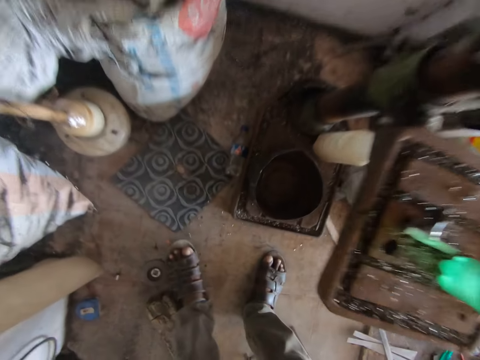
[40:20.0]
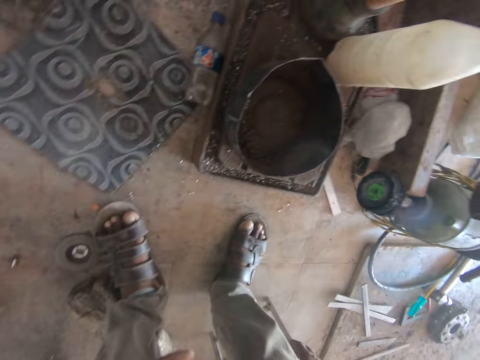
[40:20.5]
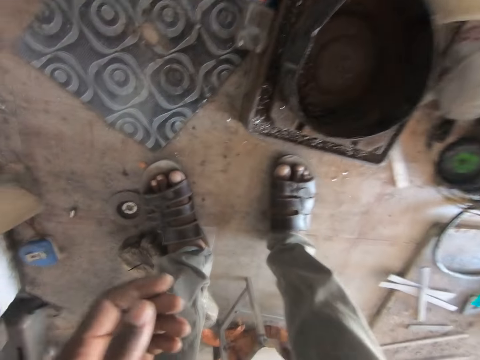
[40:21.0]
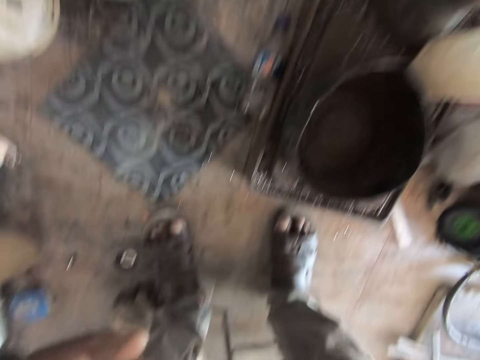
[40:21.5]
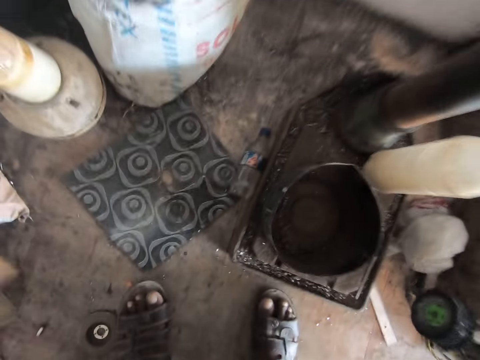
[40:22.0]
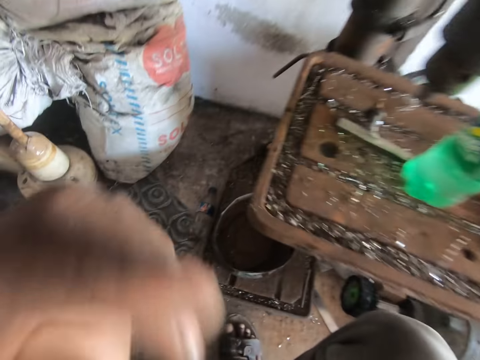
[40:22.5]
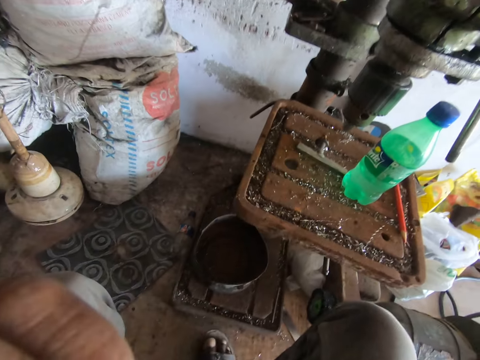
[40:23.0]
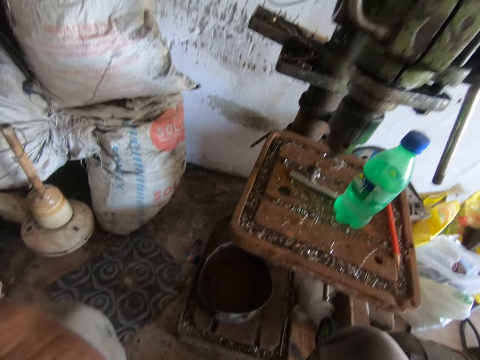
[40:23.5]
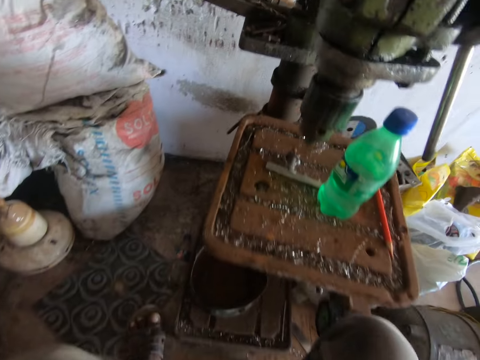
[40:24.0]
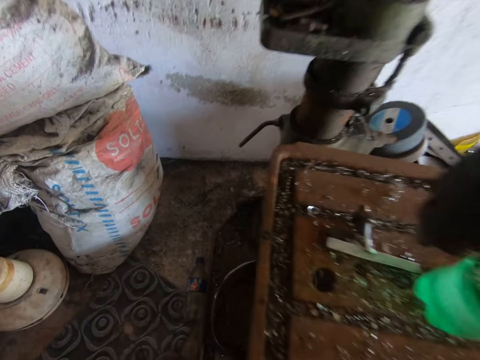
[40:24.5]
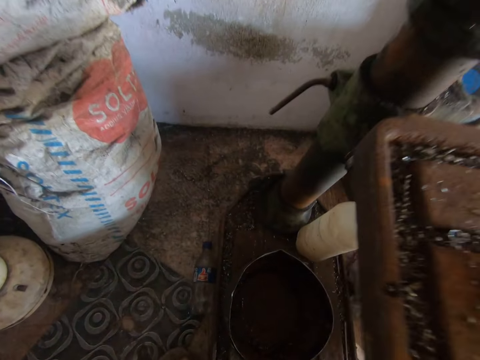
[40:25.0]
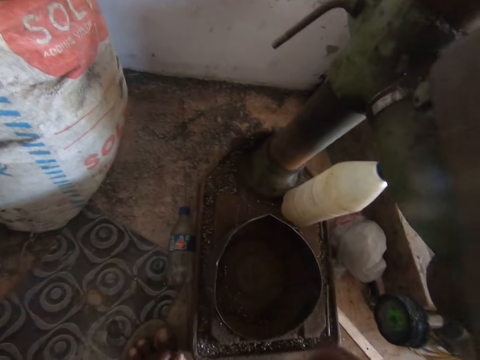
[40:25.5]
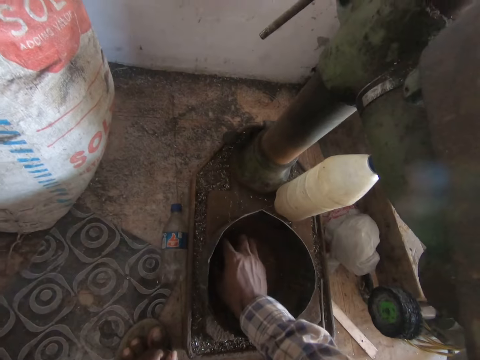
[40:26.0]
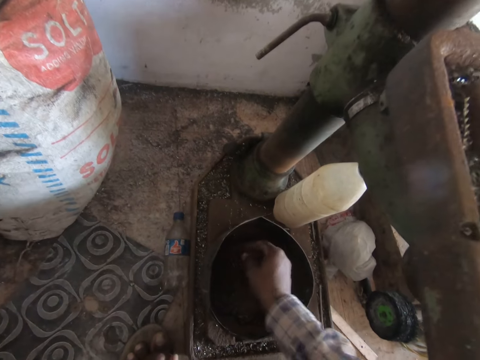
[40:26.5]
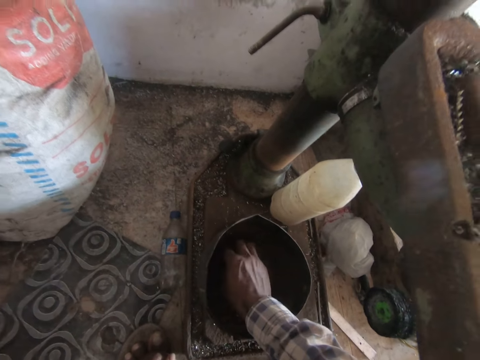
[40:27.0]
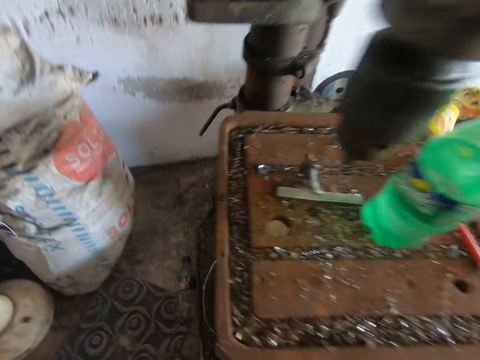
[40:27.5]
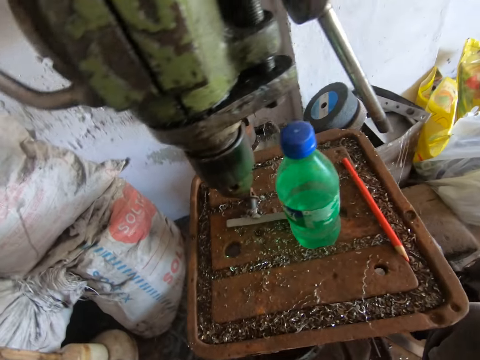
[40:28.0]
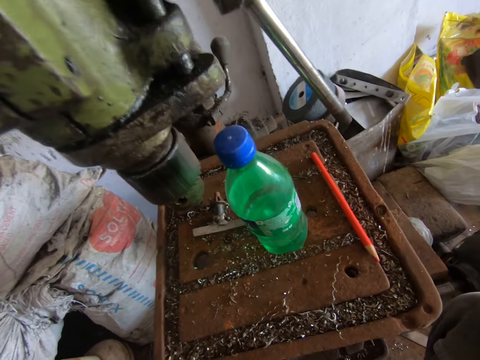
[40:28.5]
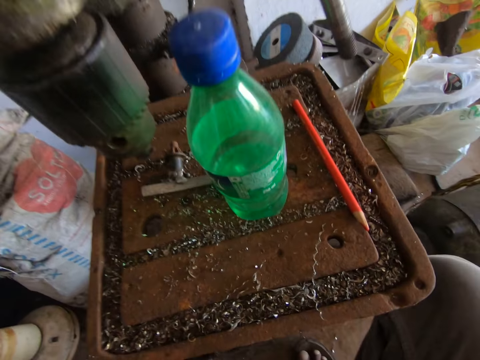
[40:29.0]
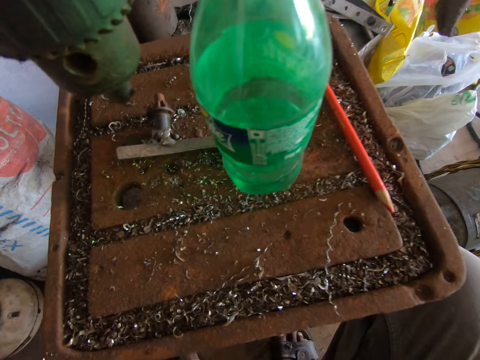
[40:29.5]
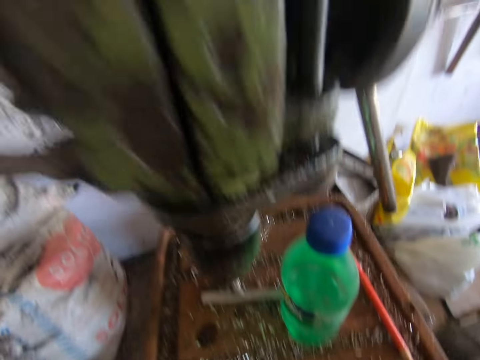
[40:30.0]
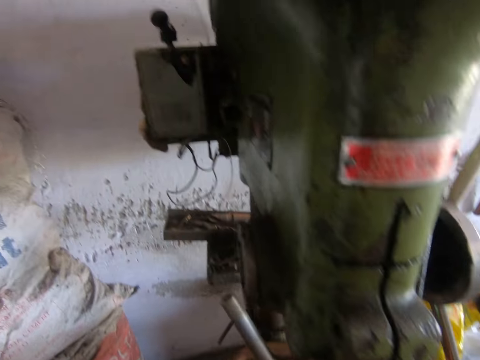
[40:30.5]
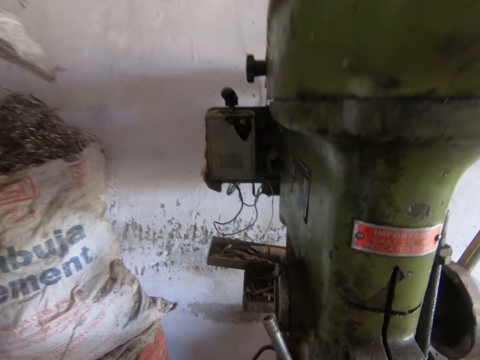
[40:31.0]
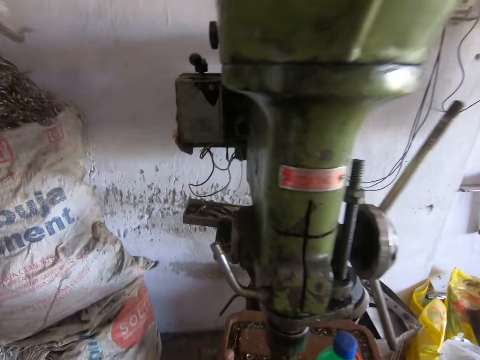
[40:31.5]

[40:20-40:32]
The camera wearer drags a stool from between his thighs with his right hand. He does something with his hand. He touches his face with his left hand. He reaches into a container with his right hand. He picks up something from the tin.

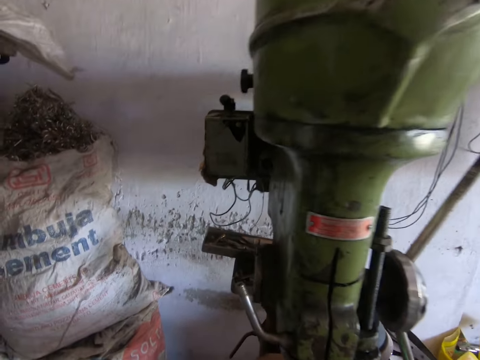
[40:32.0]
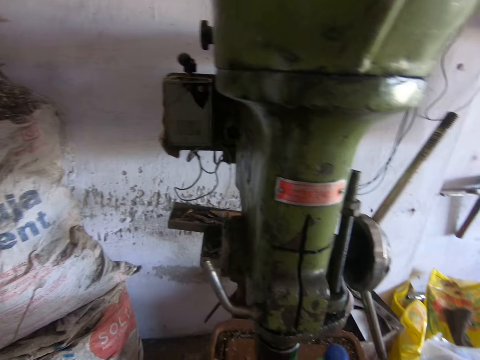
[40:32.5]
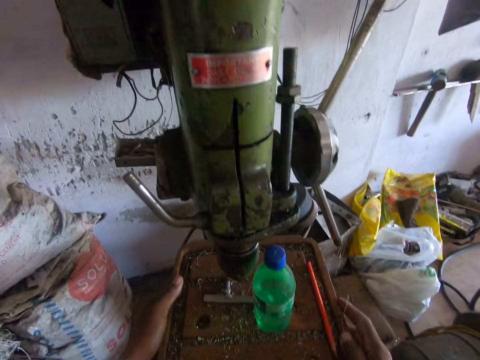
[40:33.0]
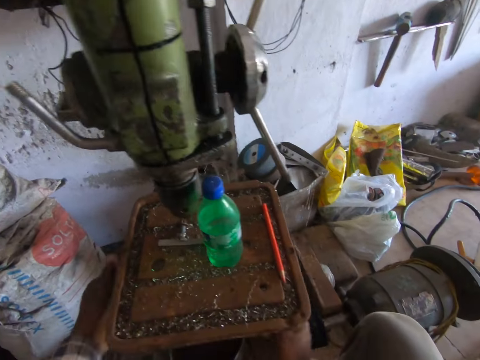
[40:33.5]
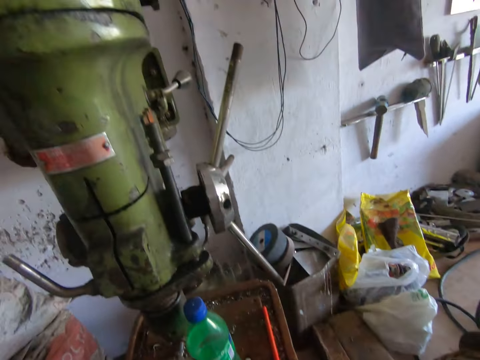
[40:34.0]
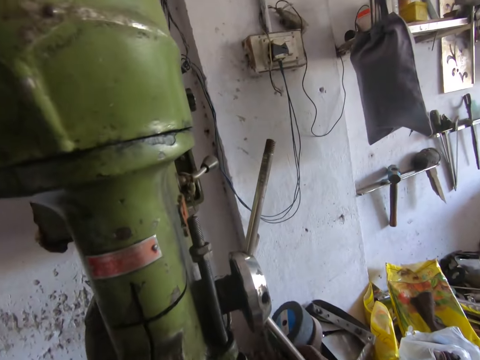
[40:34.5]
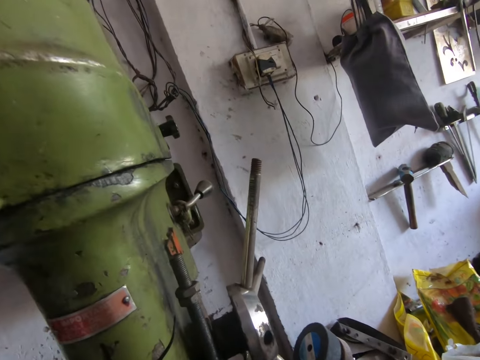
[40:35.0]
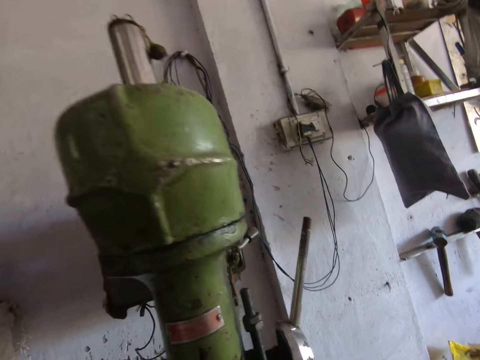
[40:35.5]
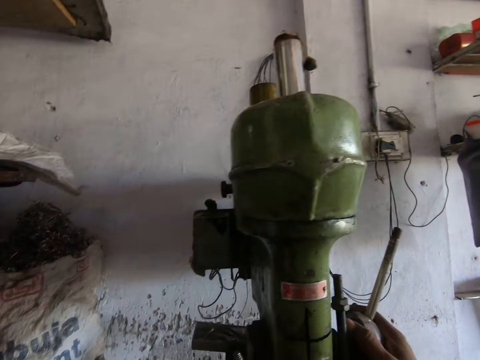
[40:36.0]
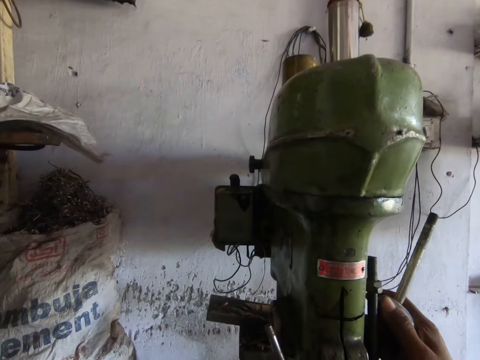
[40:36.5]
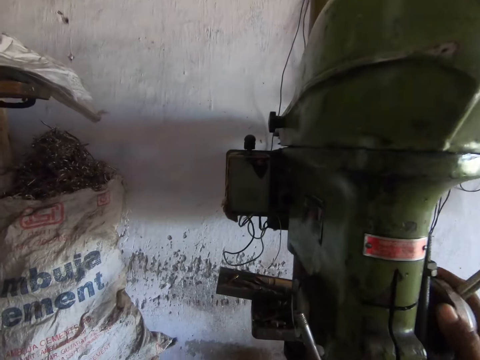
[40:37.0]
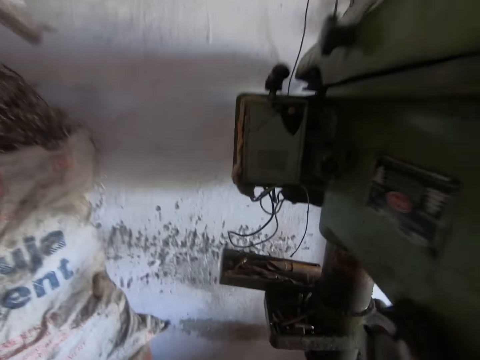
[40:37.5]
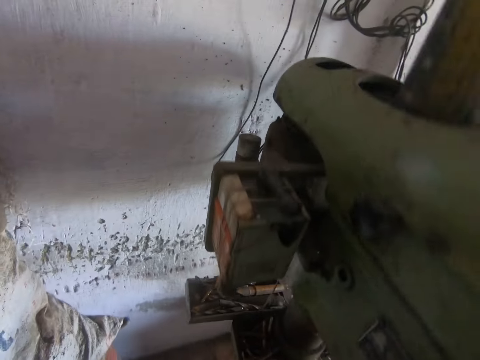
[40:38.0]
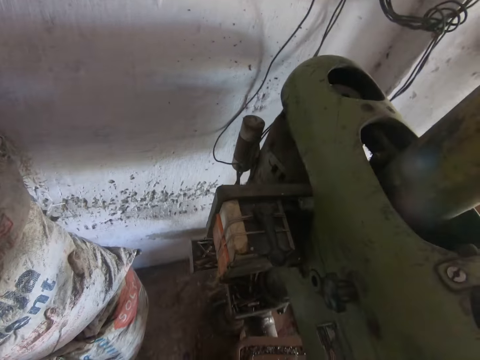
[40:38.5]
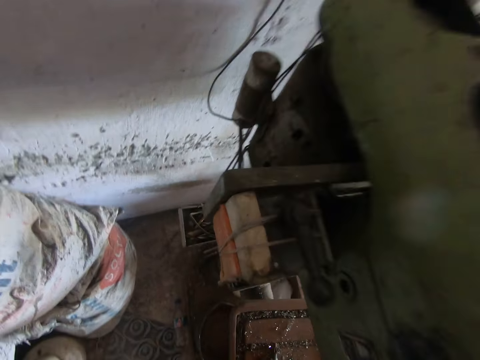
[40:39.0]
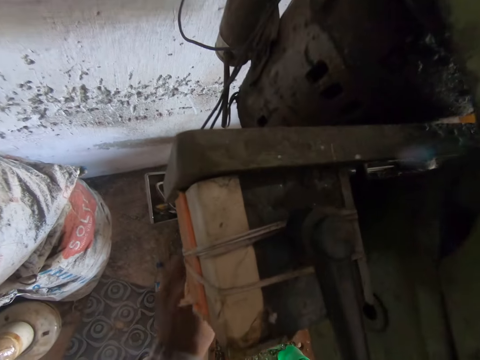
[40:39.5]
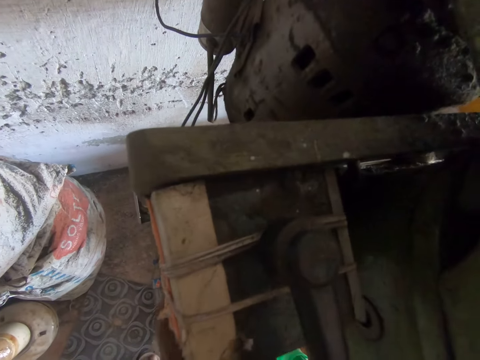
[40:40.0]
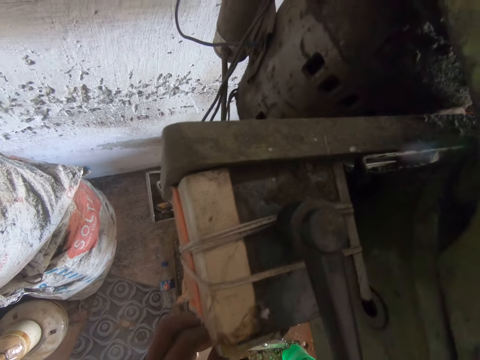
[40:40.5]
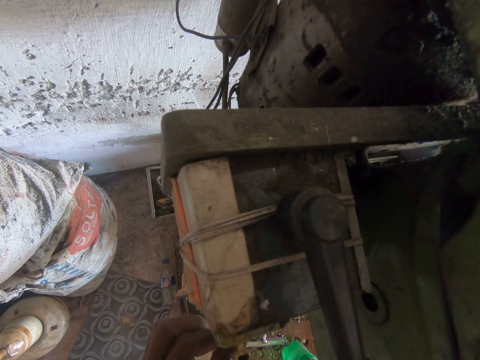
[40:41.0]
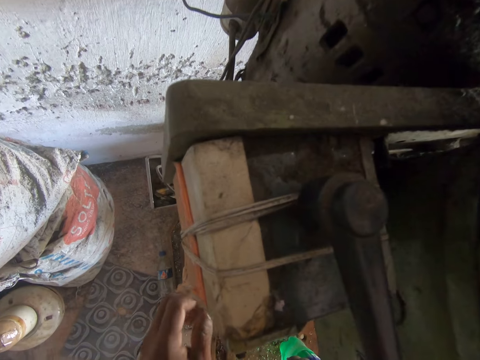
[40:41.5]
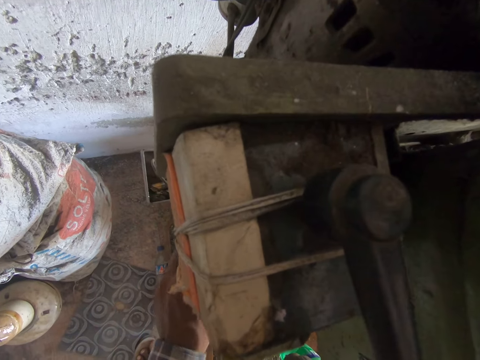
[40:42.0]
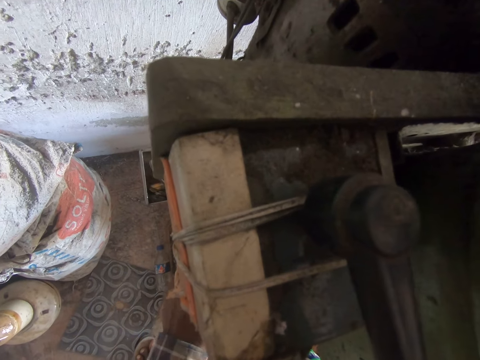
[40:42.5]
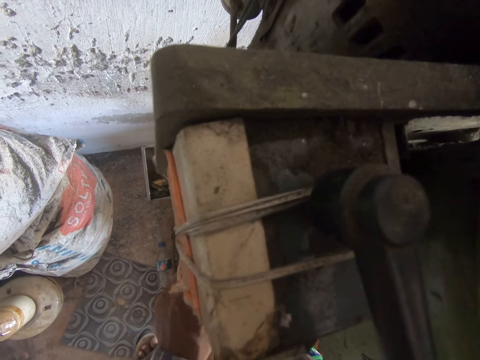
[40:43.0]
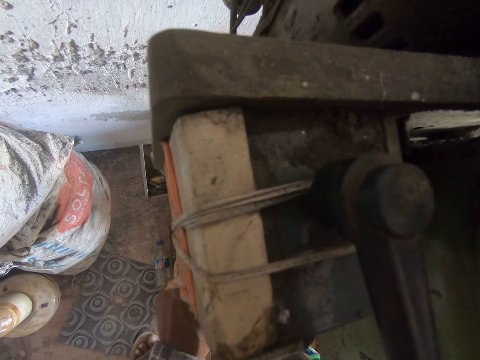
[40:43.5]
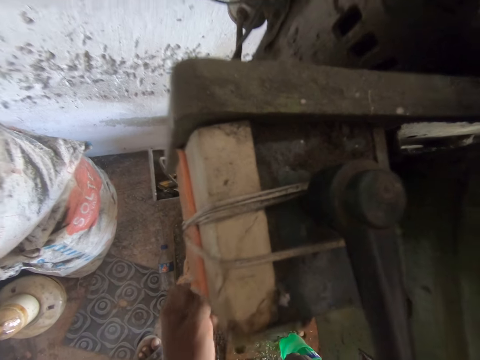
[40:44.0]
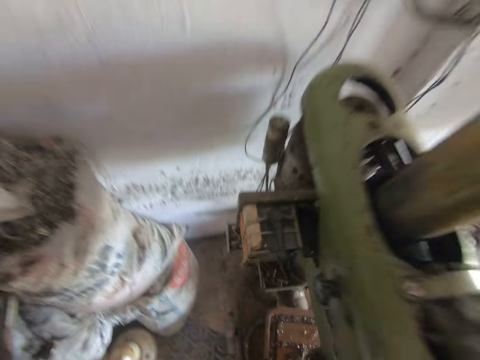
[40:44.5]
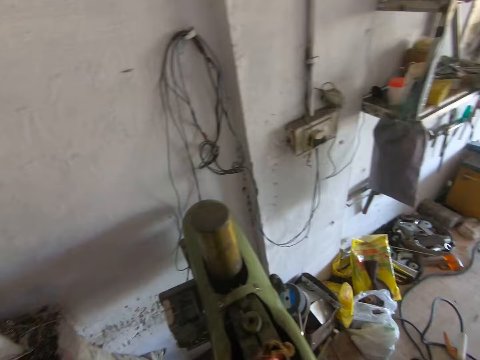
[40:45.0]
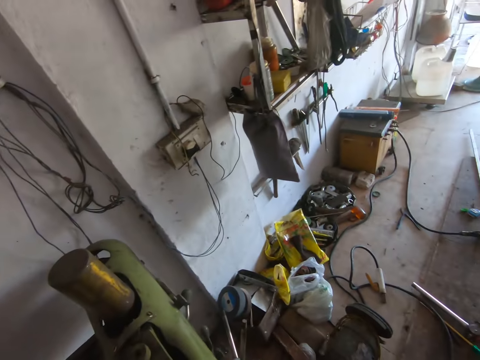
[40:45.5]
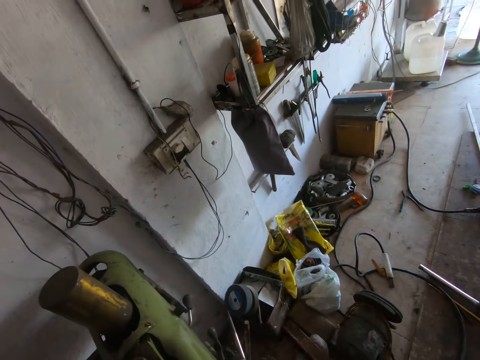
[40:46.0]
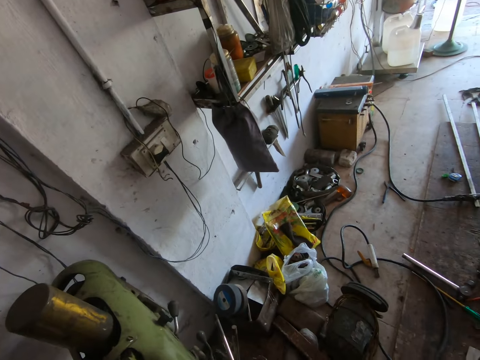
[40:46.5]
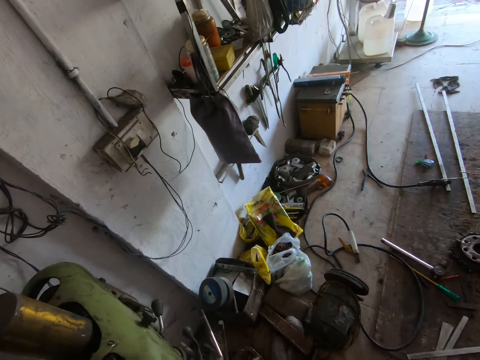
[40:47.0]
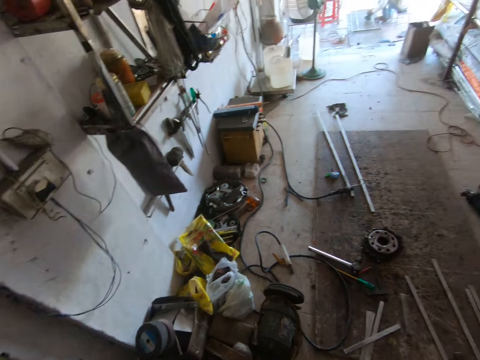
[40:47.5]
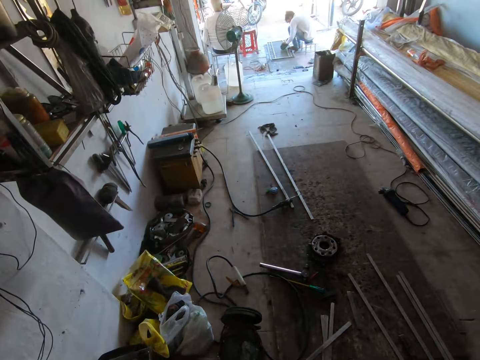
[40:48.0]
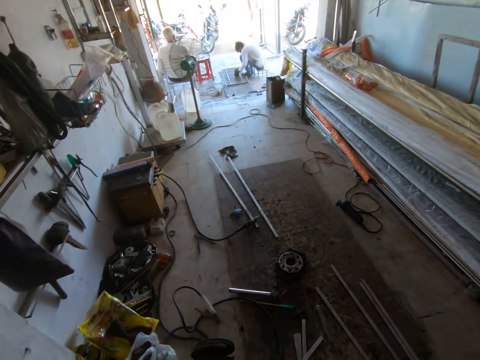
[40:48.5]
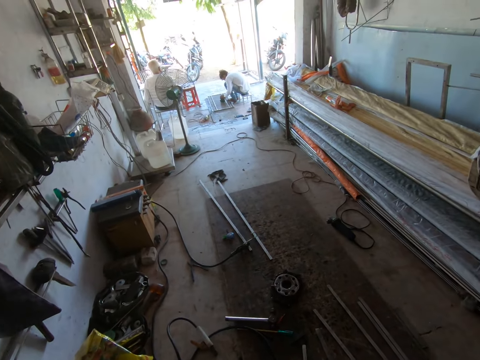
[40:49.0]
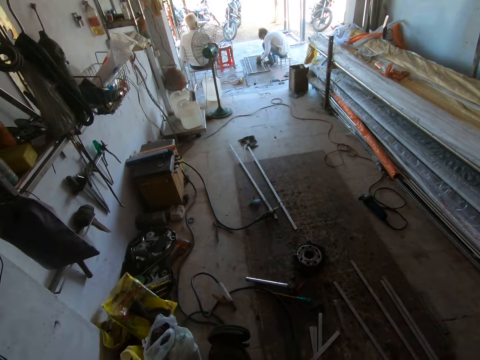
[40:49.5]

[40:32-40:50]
The camera wearer holds the faying surface of the welding machine with both hands. He does something with the machine. He shakes a knob on the side of the welding machine. He adjusts the knob with his hand. He does something with his hand. He reaches into a tray on the welding machine with his left hand. He looks around.
